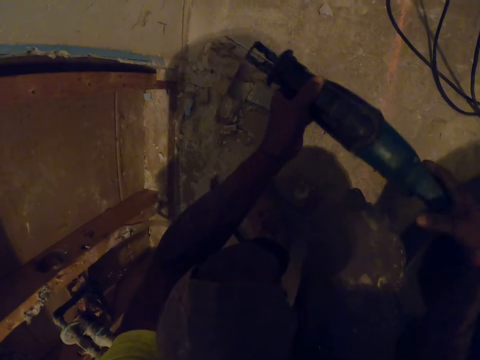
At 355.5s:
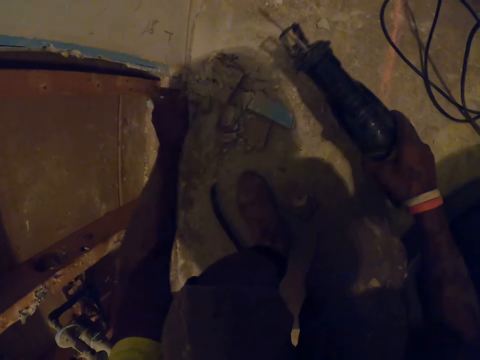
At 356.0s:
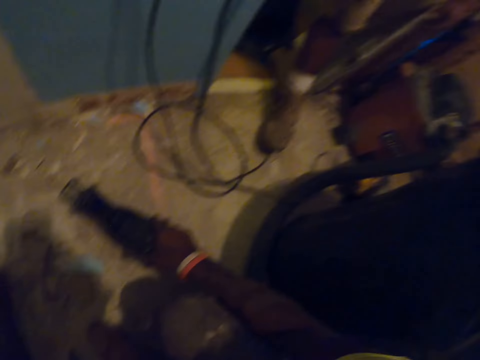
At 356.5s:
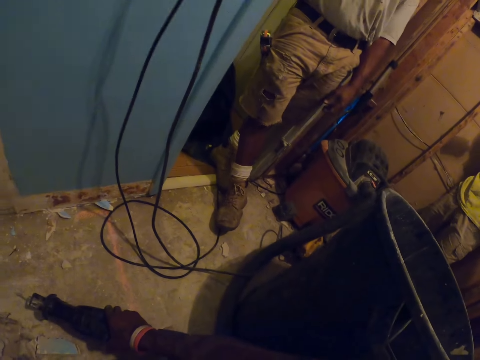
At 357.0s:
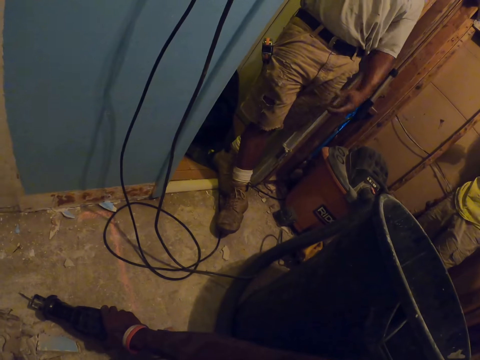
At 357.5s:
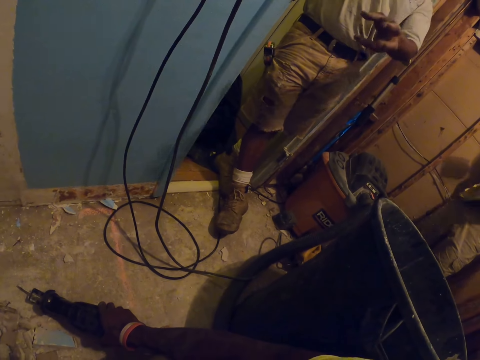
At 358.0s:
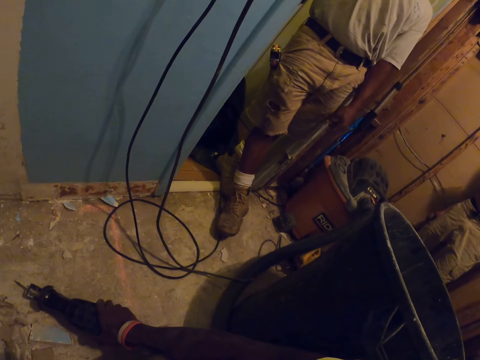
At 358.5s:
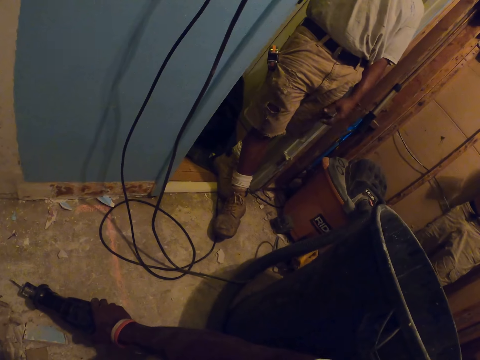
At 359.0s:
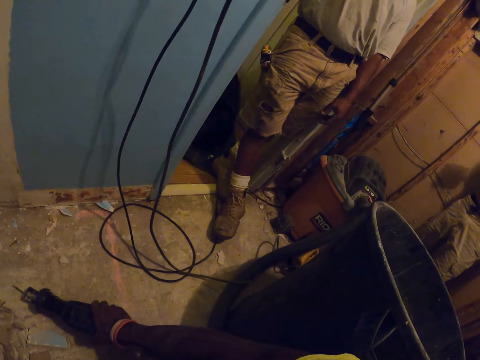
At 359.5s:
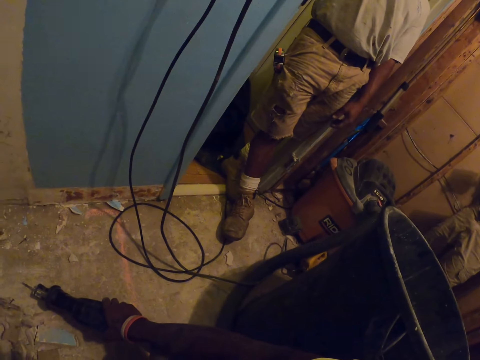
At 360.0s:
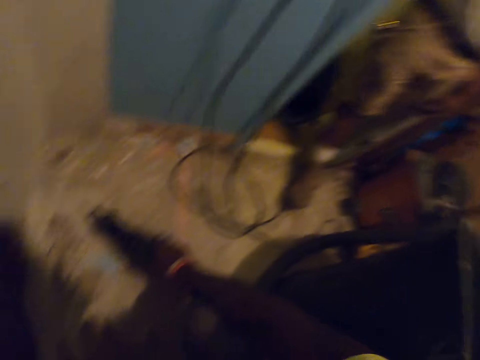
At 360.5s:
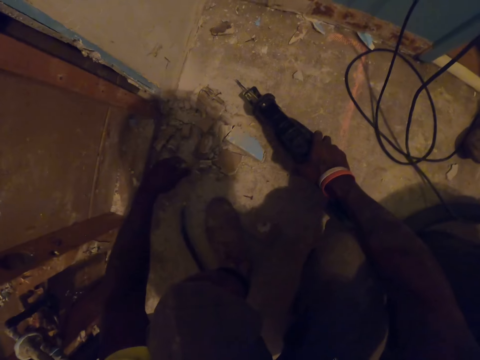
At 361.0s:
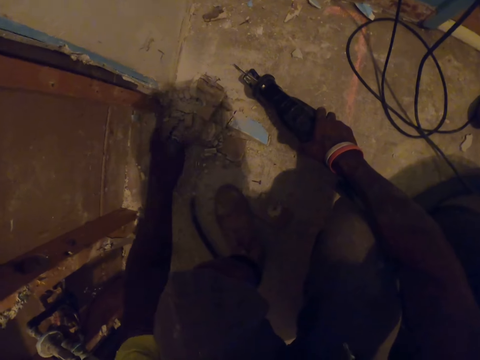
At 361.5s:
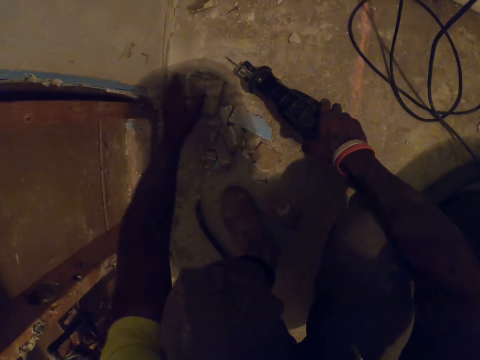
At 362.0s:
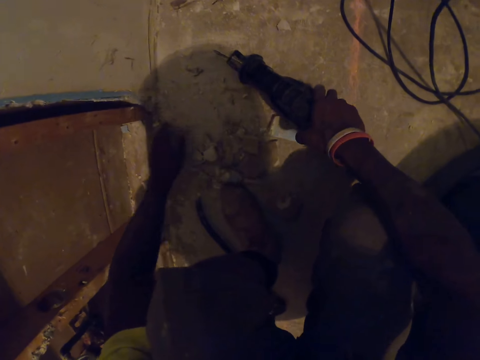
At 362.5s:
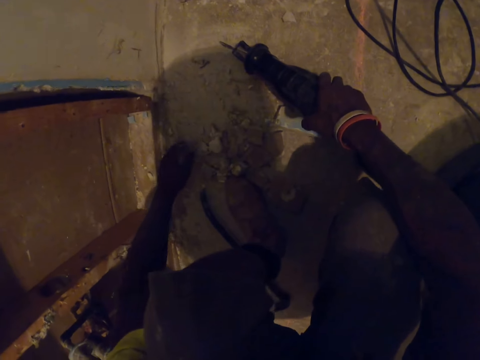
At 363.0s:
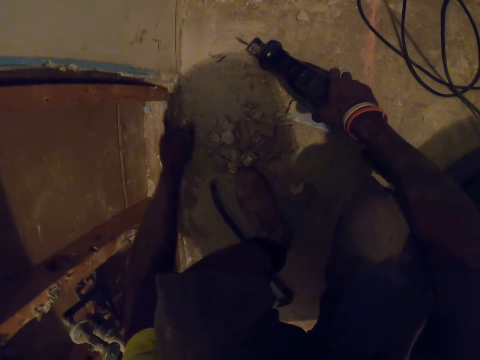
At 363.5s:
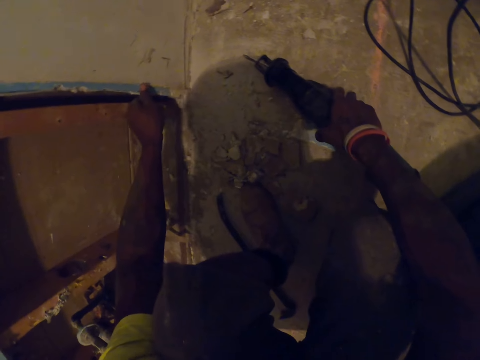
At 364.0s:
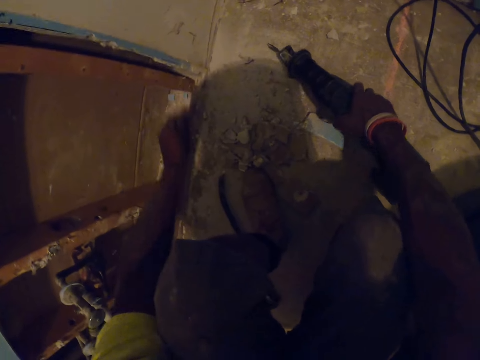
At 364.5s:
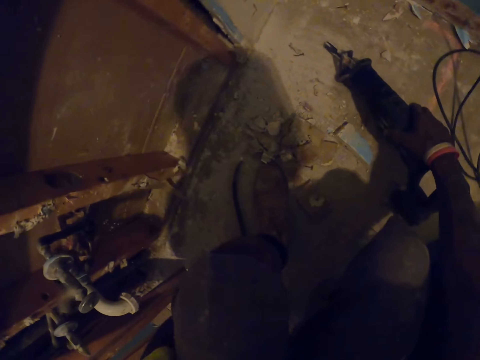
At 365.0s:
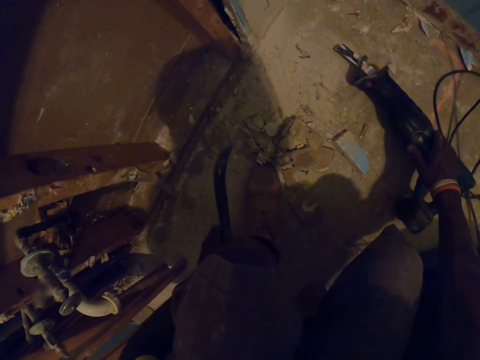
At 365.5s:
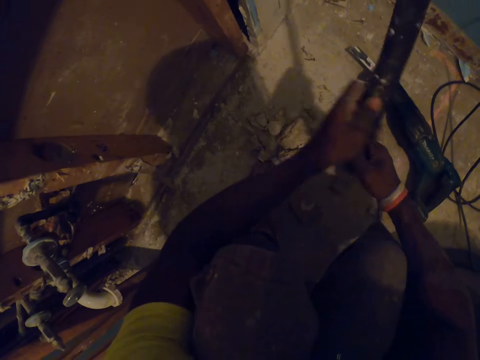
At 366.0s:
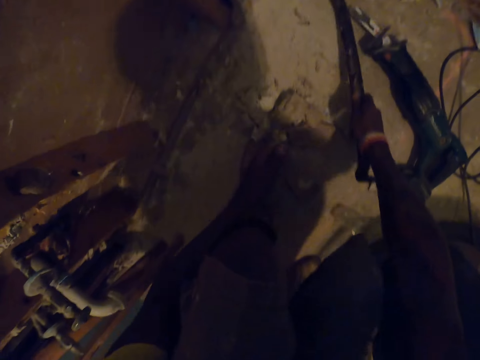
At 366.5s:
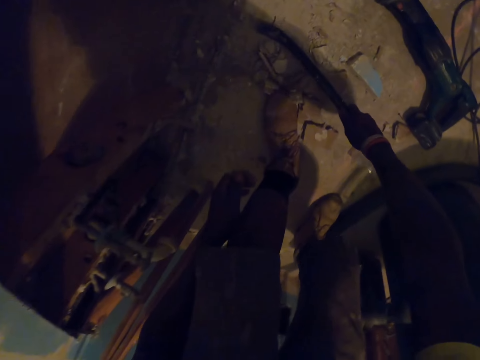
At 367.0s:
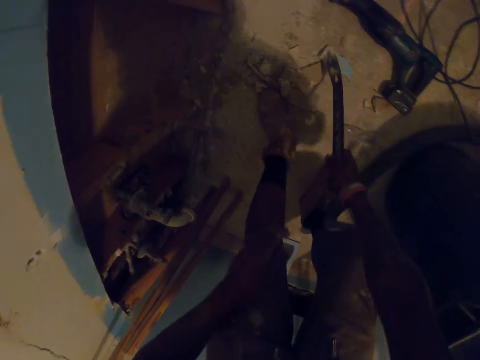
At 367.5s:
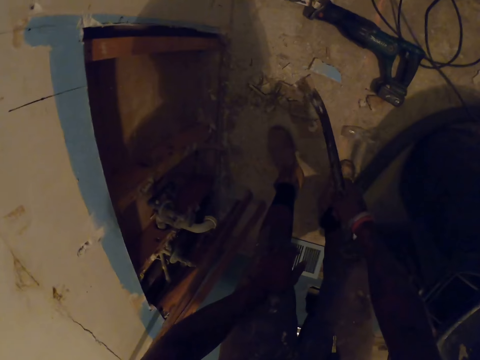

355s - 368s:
The camera wearer touches the wooden frame with his left hand. He removes the plywood with his hand. He places the drilling machine on the floor with his right hand. He talks to a carpenter. The carpenter uses gestures. The camera wearer moves the debris on the floor with his left hand. He touches the wooden frame with his left hand. He places the drill on the floor. He picks up the crow bar from the floor with his left hand. He passes the crow bar to his right hand. He moves the debris on the floor with the crow bar in his right hand. He pushes the plywood with the metal bar.

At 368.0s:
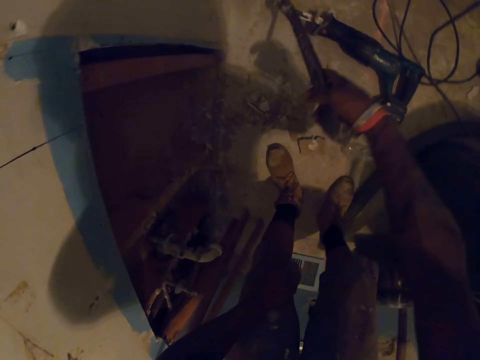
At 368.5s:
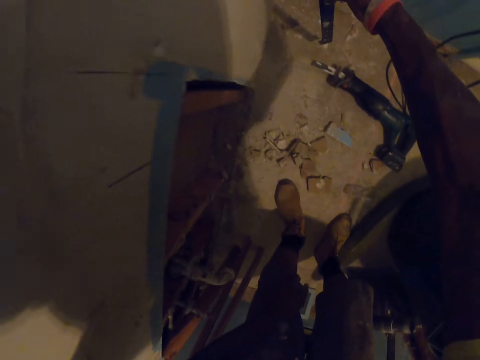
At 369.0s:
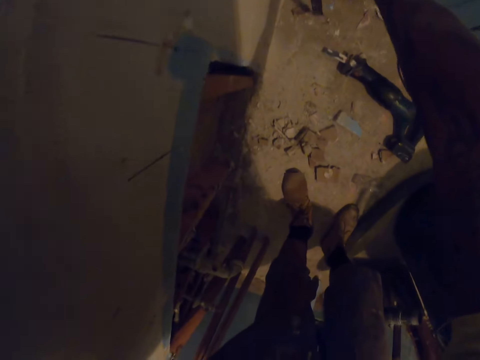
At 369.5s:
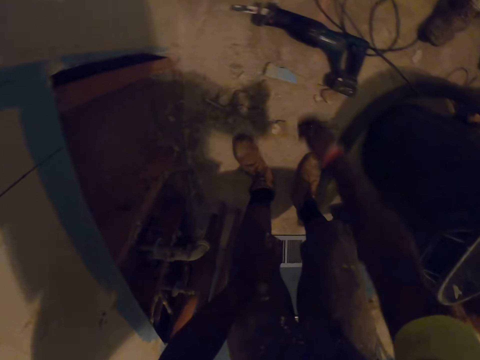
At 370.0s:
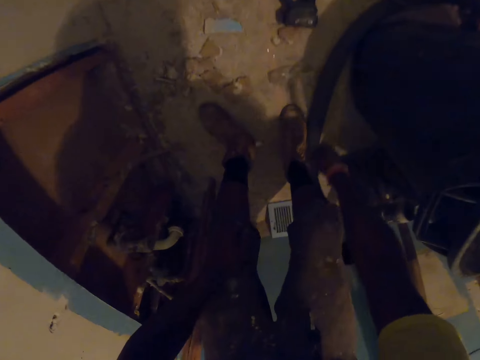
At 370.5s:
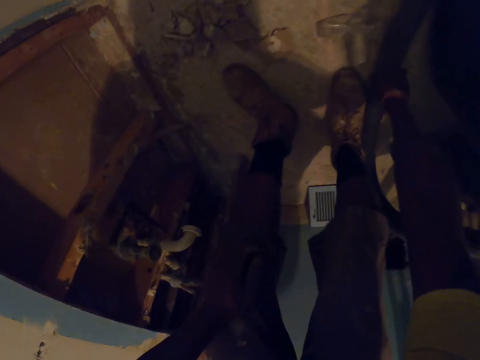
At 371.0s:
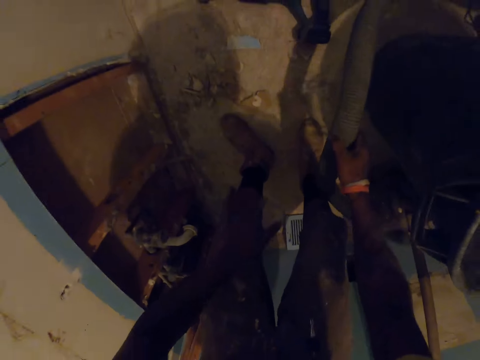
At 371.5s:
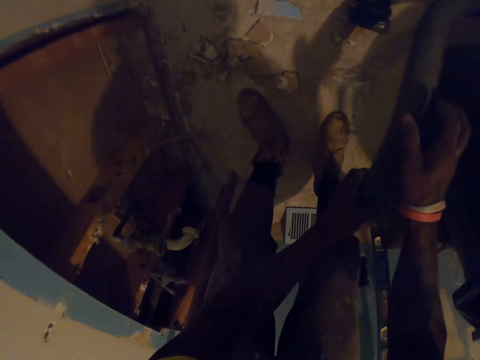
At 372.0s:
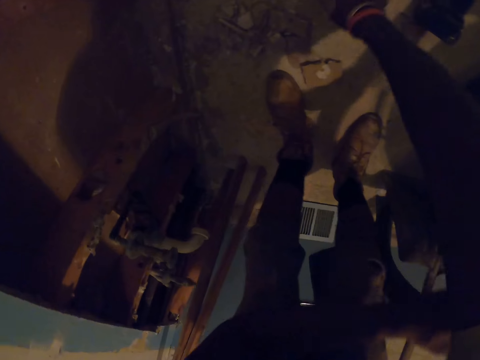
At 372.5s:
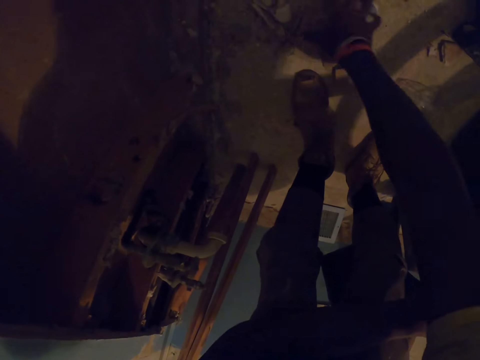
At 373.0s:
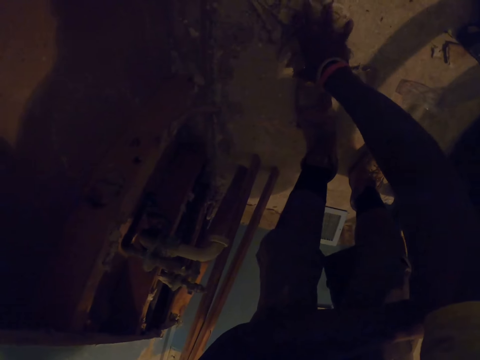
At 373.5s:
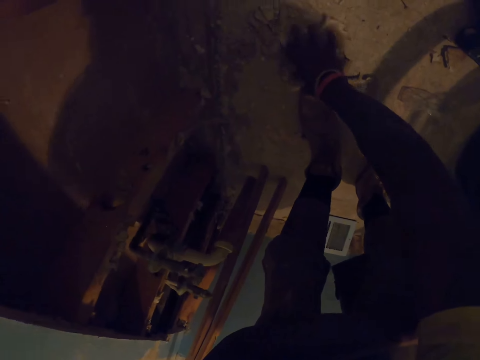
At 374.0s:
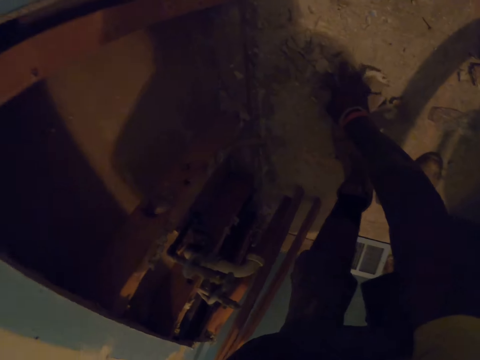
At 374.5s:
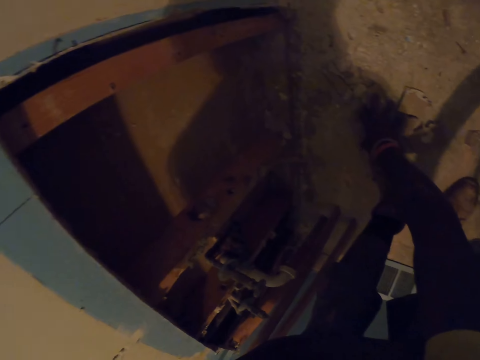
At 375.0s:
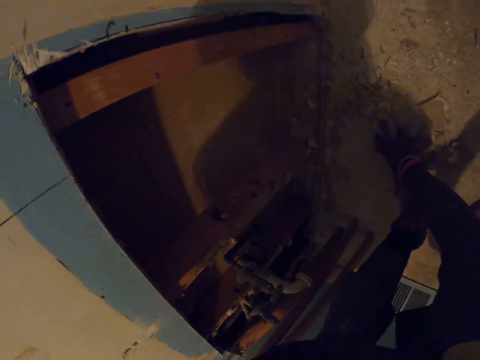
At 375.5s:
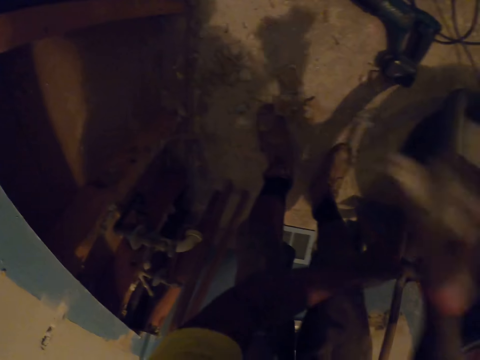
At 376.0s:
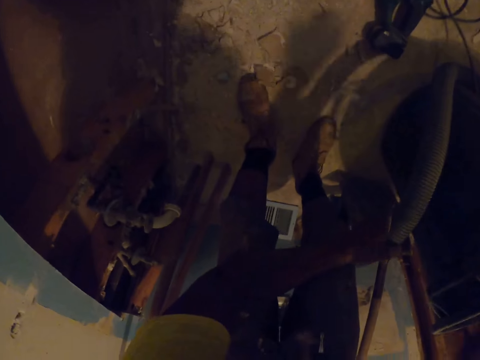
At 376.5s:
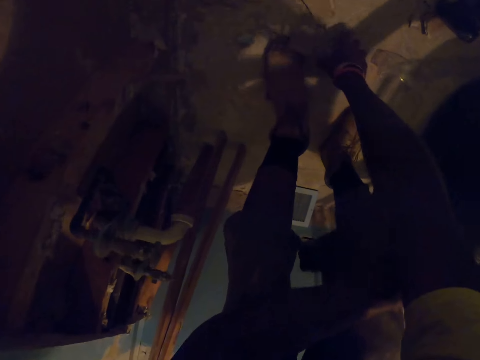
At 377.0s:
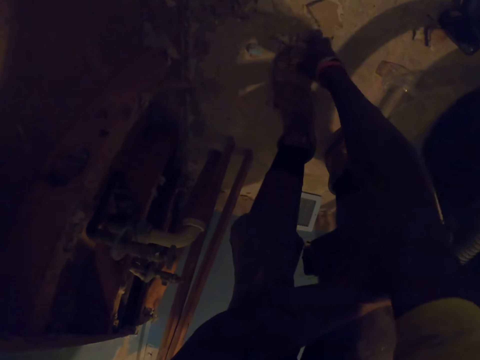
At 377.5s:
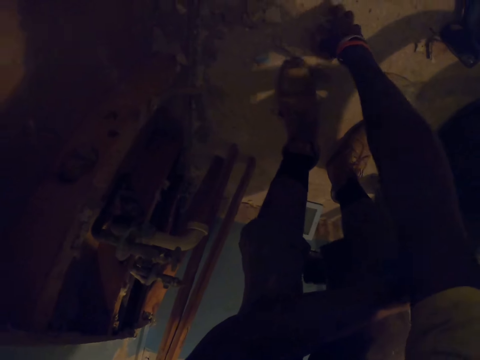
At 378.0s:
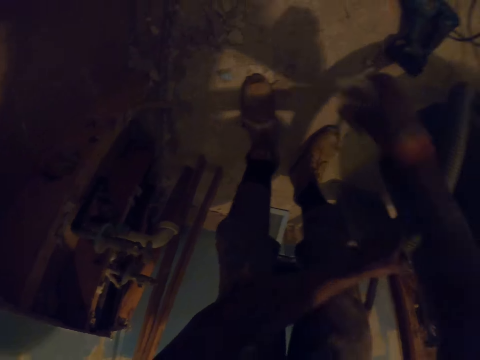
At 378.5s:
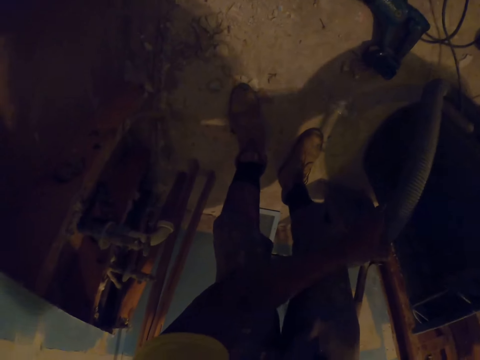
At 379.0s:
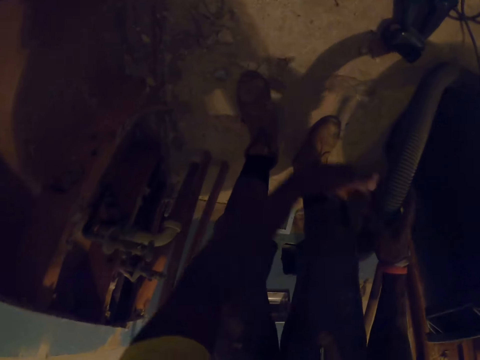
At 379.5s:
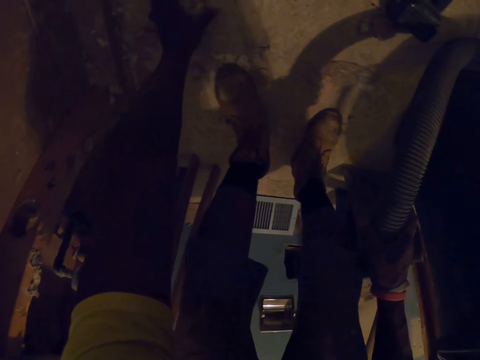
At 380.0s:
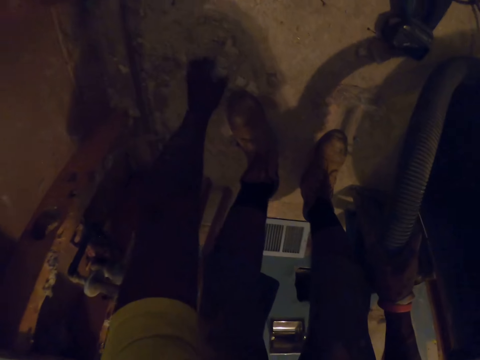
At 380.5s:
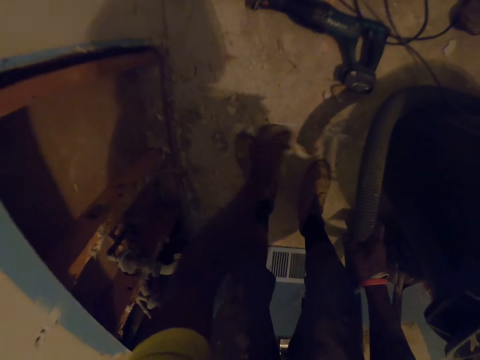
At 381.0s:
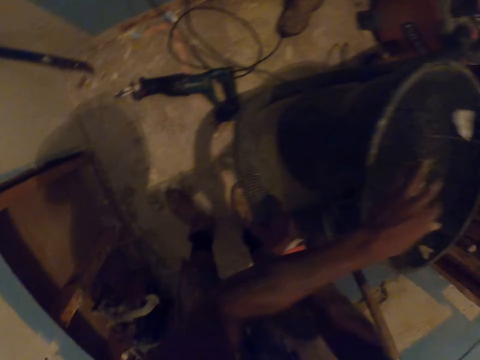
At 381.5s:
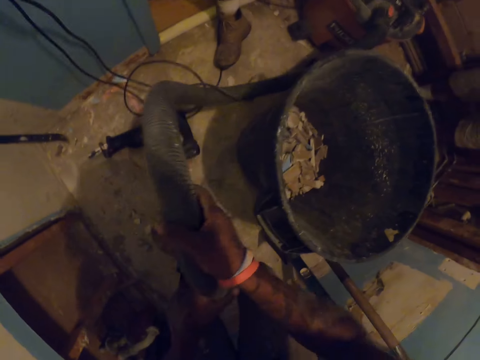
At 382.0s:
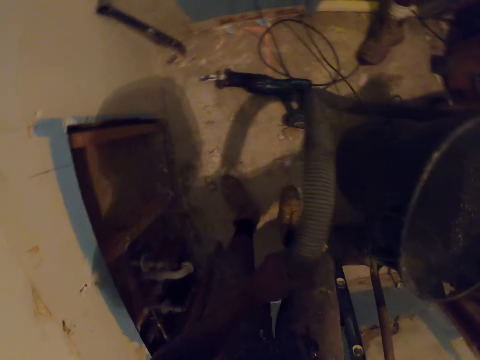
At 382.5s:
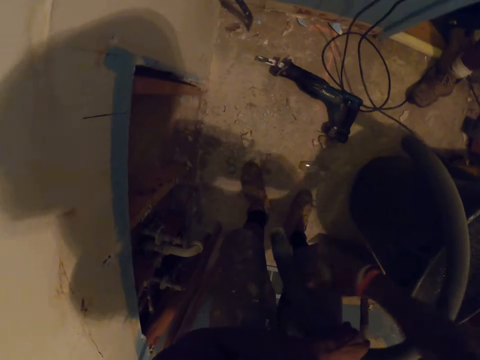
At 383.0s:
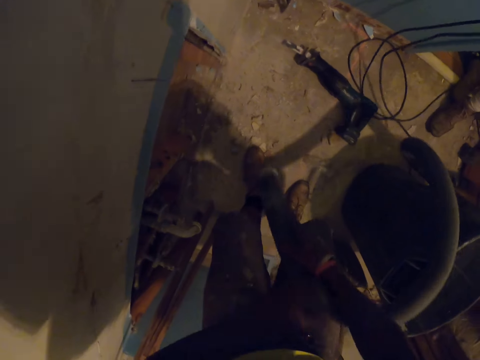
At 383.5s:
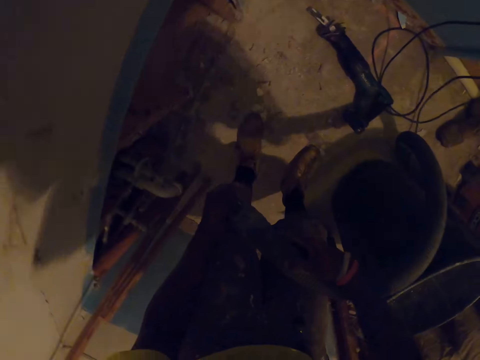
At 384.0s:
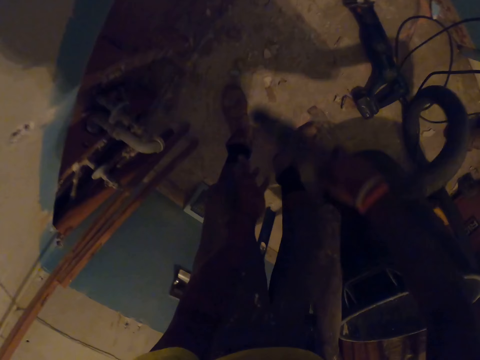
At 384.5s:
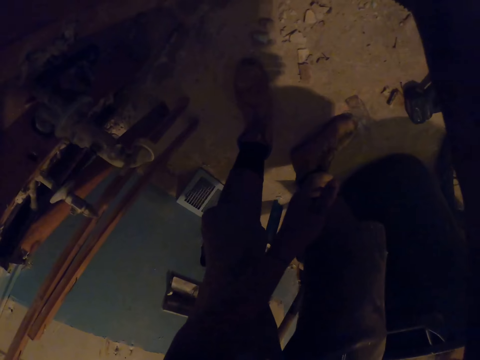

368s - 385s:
The camera wearer places the crowbar on the floor with his right hand. He leans the metal bar on the wall. He picks up the hose of the vacuum cleaner with his right hand. He passes the hose of the vacuum cleaner to his left hand. He picks up the debris or plywood from the floor with his right hand. He throws the plywood in the bin. He picks up the plywood on the floor. He tosses the debris into the plastic bin with his right hand. He passes the hose of the vacuum cleaner to his right hand. He picks up another debris from the floor with his left hand. He tosses the debris into the plastic bin with his right hand. He passes the hose of the vacuum cleaner to his left hand. He holds the hose of the vacuum cleaner in both of his hands. He vacuums the debris on the floor with the vacuum in his right hand.
